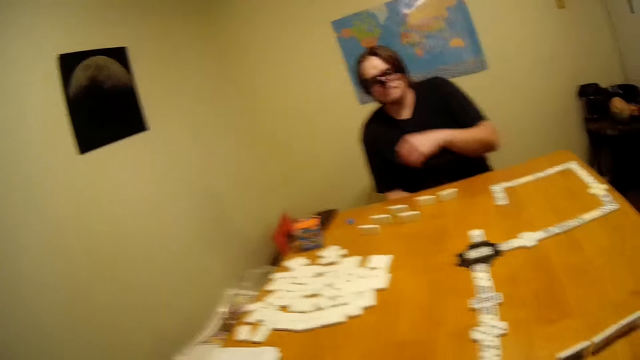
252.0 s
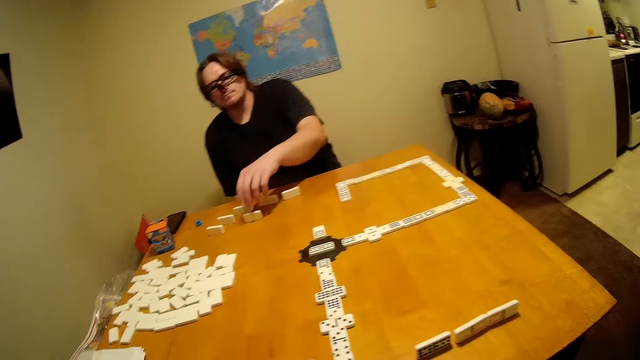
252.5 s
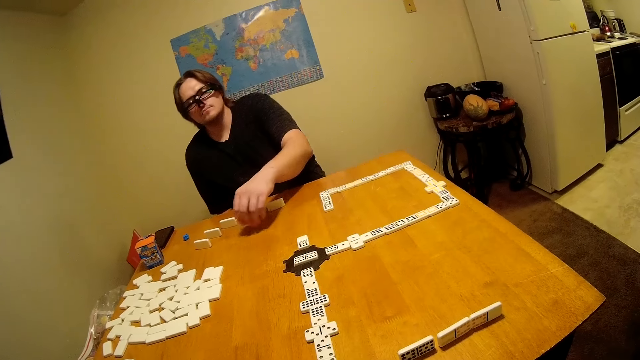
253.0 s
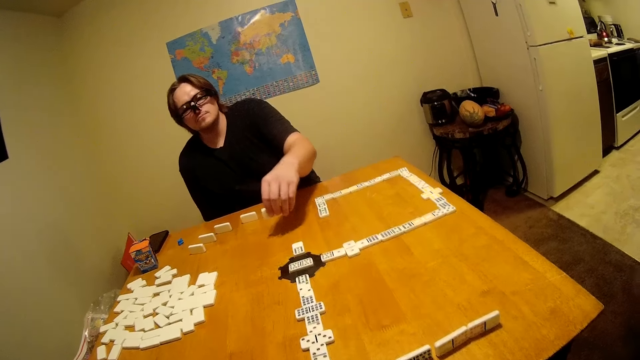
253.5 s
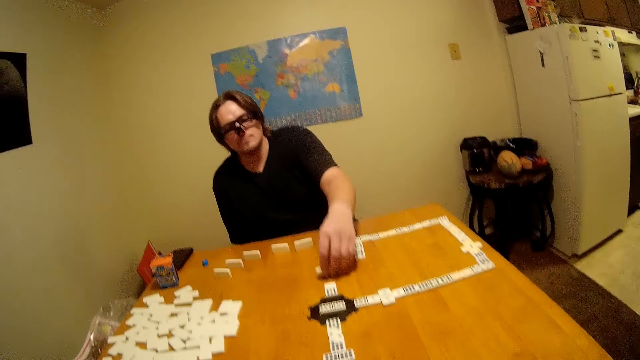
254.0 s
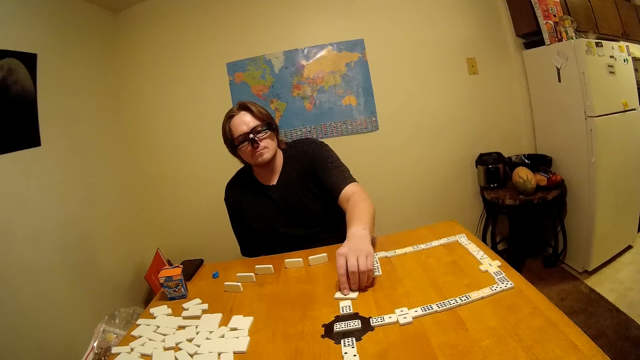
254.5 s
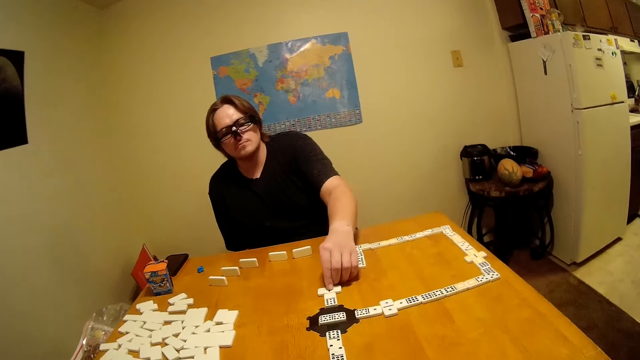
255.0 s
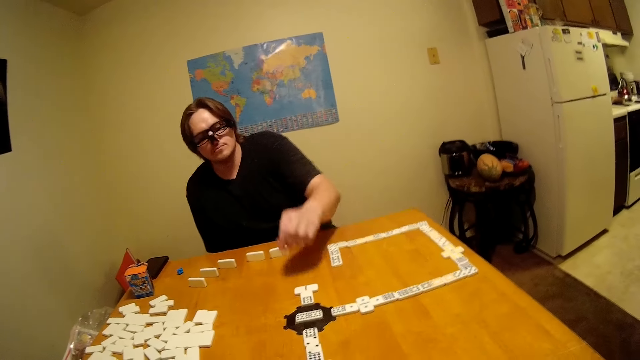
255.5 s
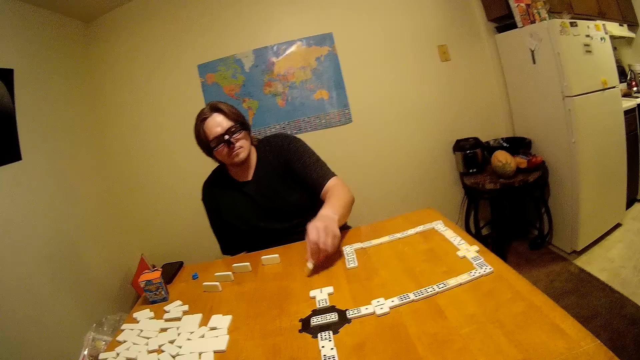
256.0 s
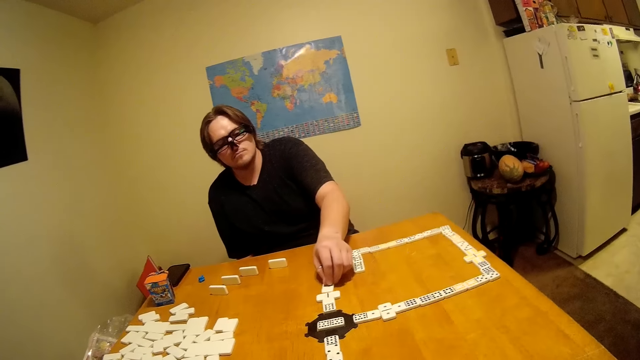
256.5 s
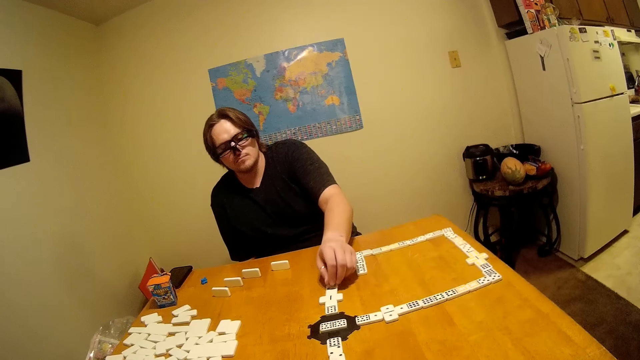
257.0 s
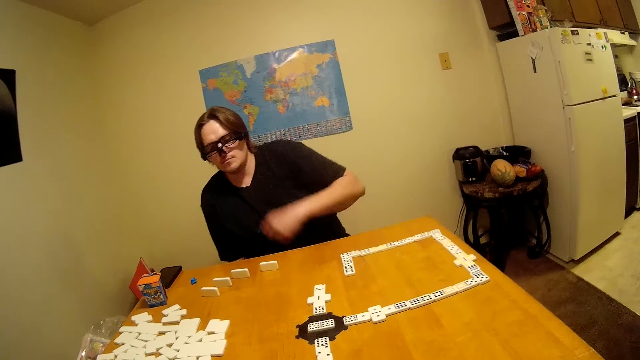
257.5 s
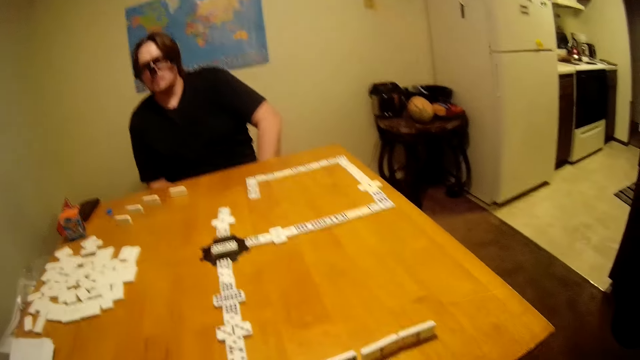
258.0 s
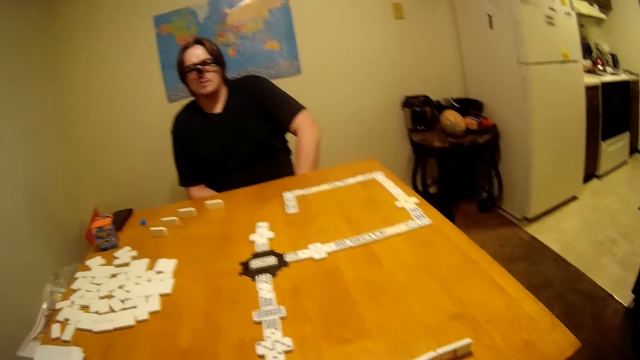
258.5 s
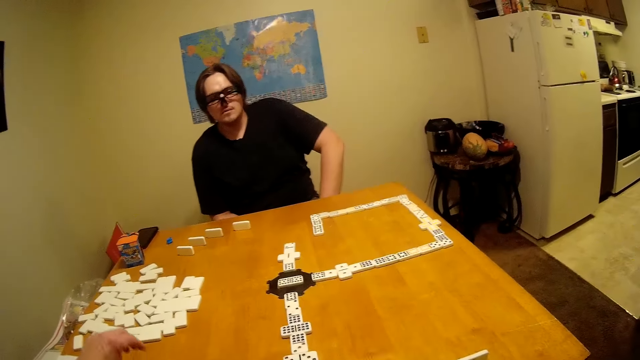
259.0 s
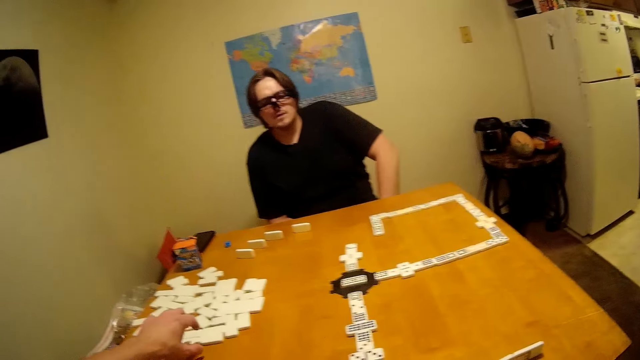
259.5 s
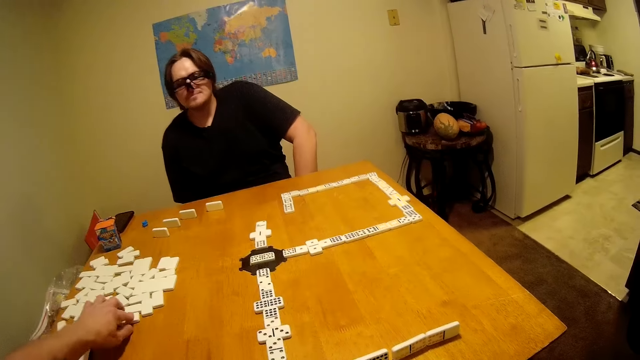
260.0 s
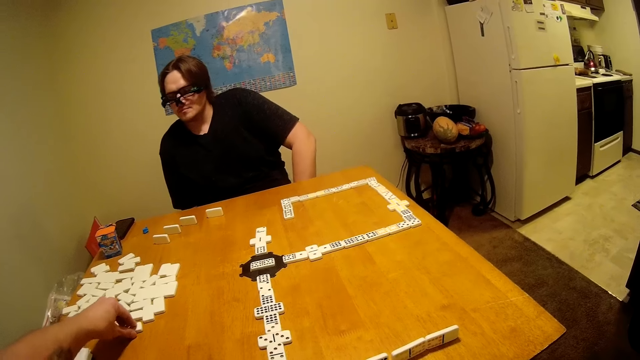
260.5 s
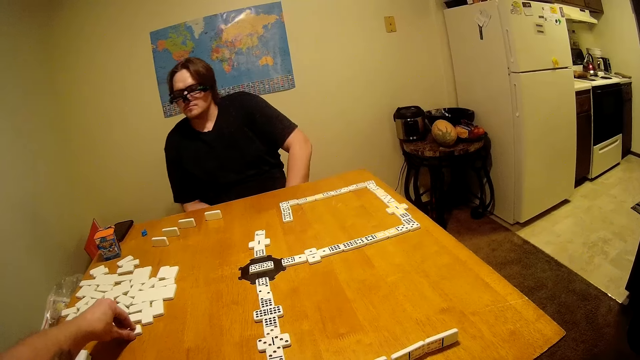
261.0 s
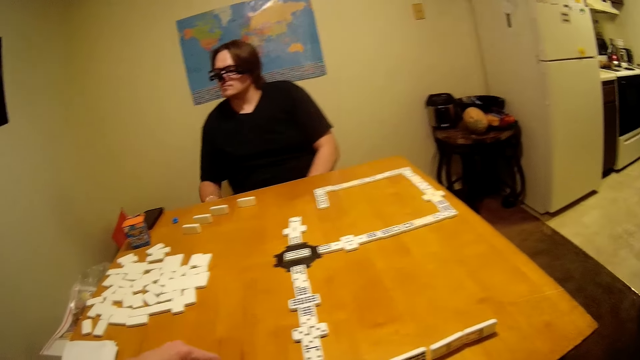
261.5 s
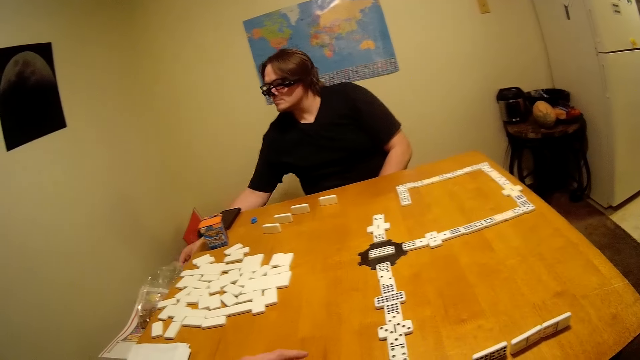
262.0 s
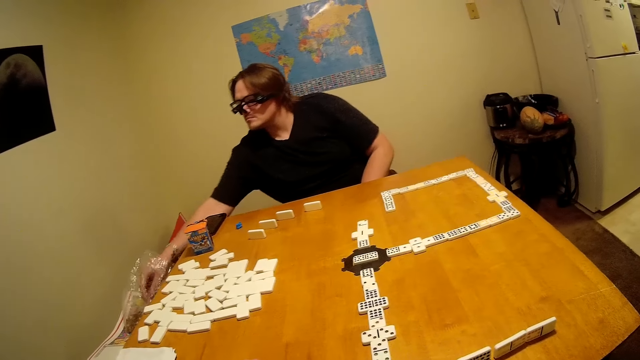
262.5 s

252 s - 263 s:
A man takes dice pieces and moves a domino. The man plays a puzzle game. The man moves the domino. The man puts a hand on the lap. The camera wearer moves the domino. They take the dice pieces.

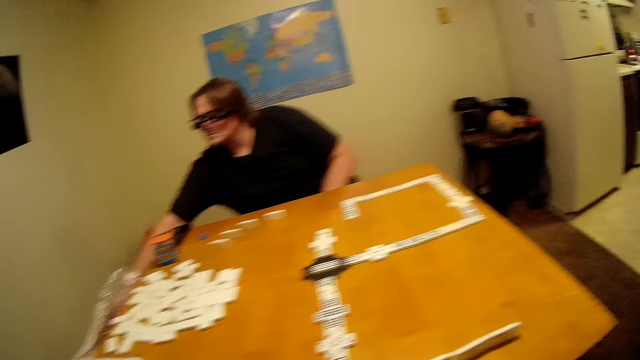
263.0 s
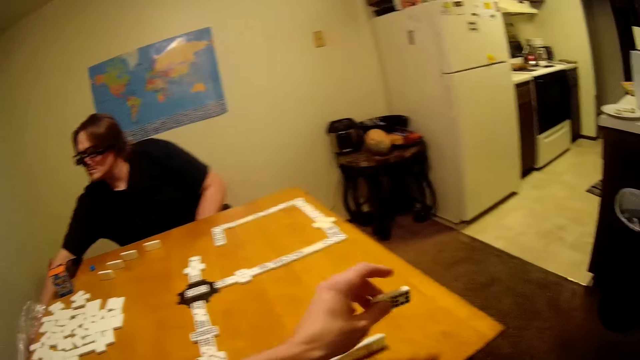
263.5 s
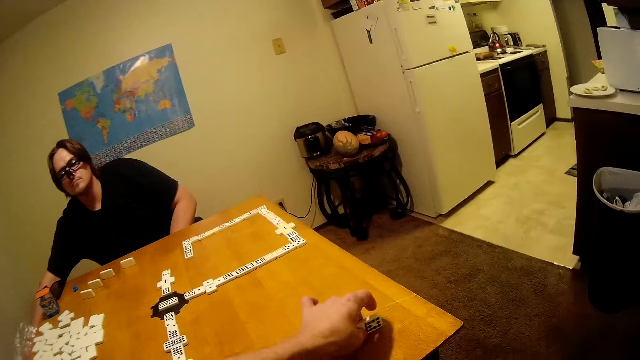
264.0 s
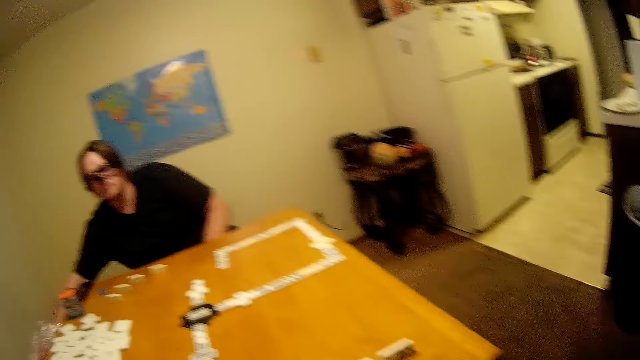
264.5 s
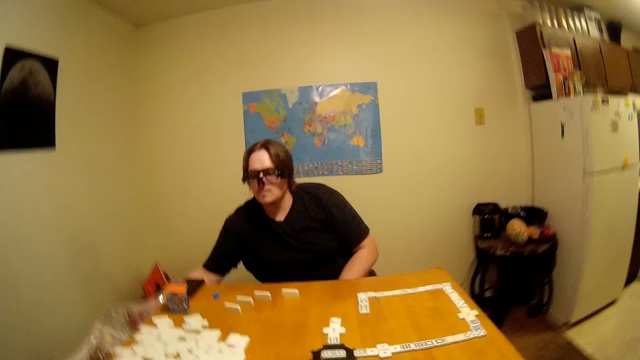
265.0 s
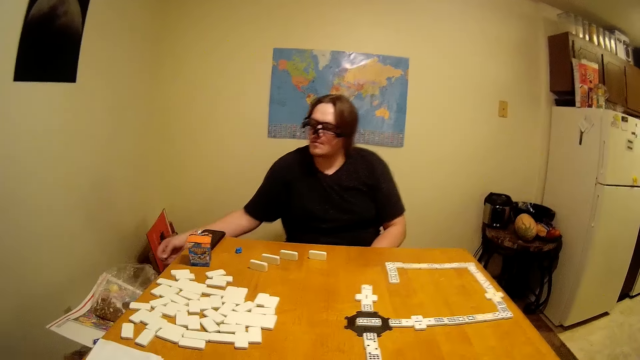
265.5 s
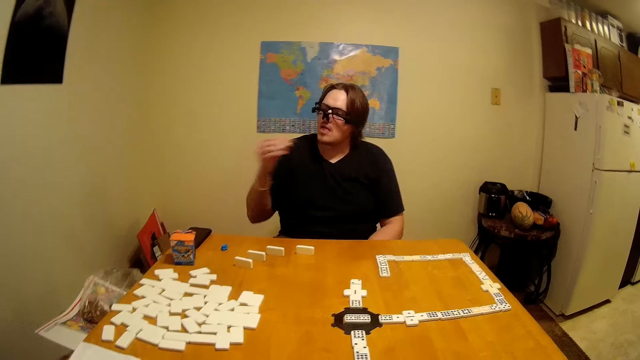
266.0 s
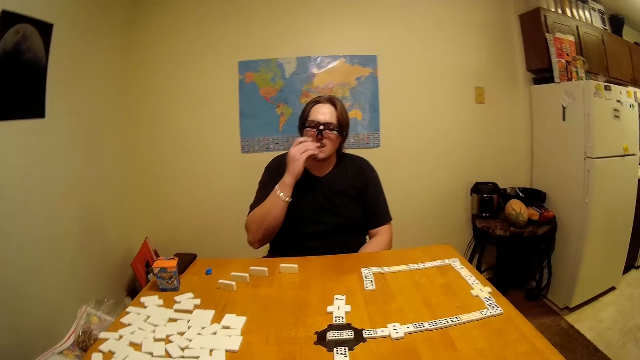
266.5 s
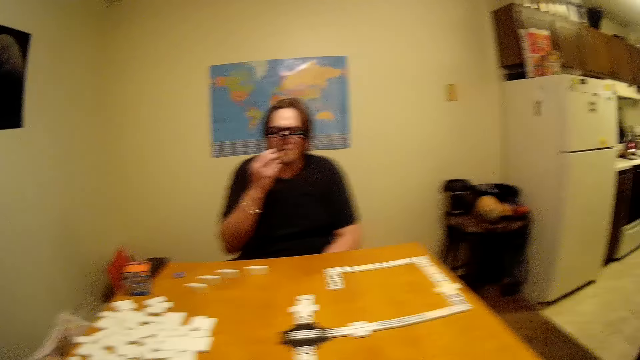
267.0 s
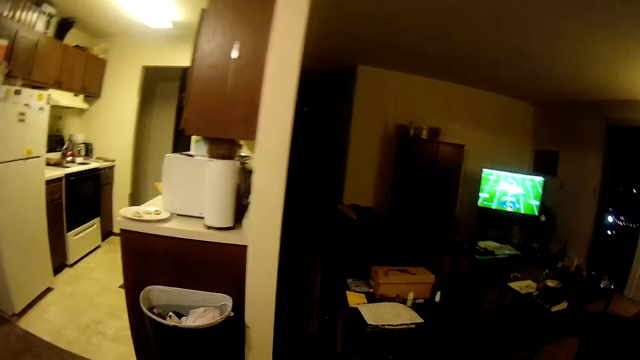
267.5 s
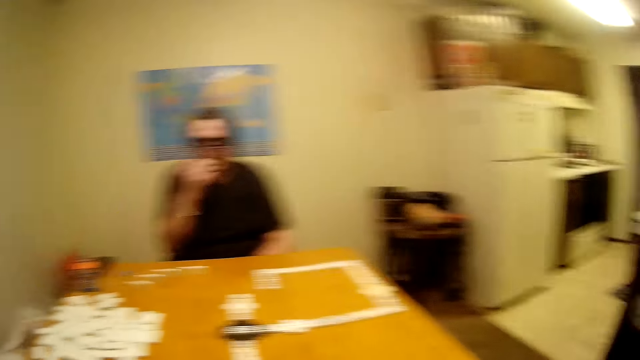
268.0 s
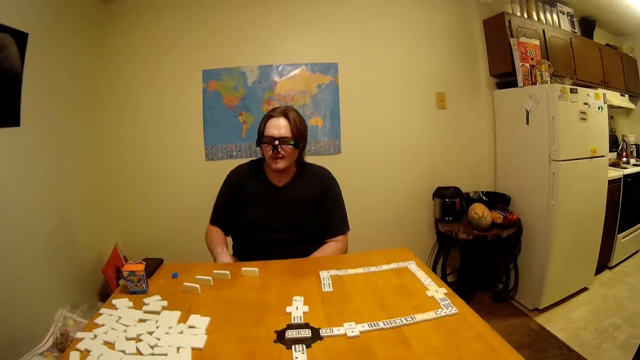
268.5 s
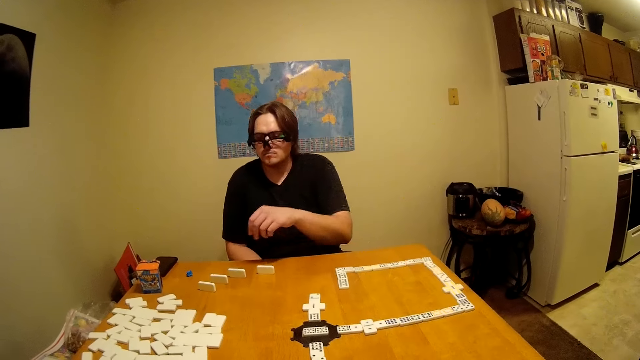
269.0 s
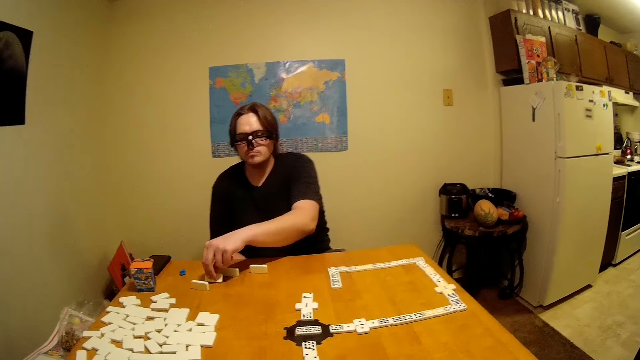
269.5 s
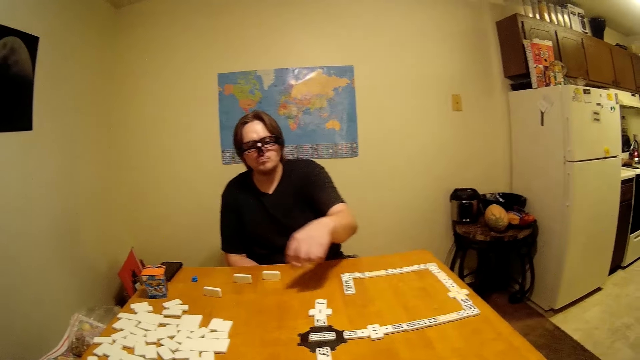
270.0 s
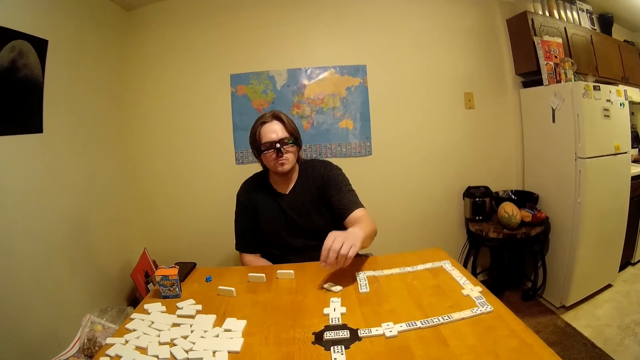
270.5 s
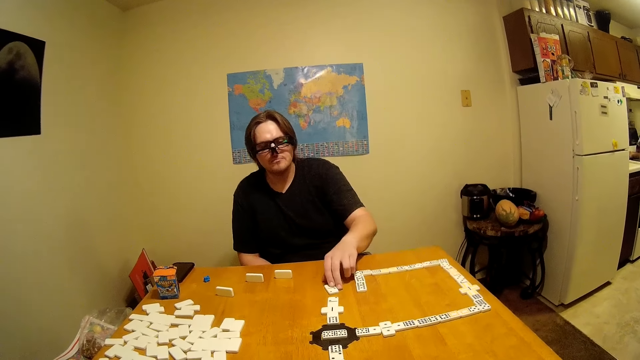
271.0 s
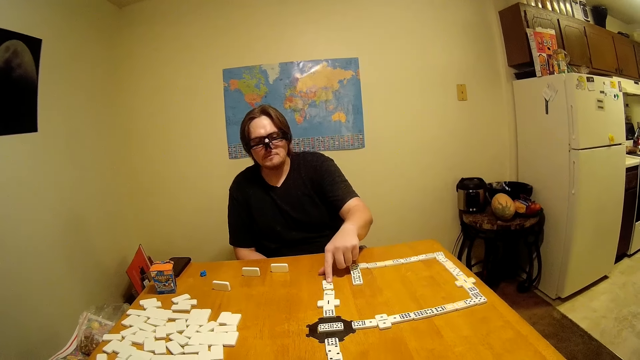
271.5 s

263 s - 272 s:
The man picks something and takes a bite. The camera wearer plays the puzzle game and moves the domino. The man eats a bite. The camera wearer looks right. They look forward. The man raises a hand, takes a dice piece, moves the domino, and plays the puzzle game.
